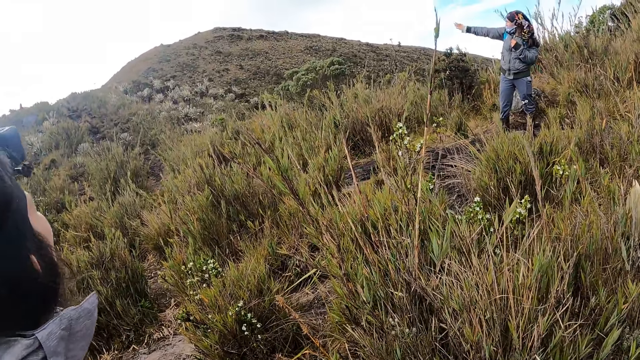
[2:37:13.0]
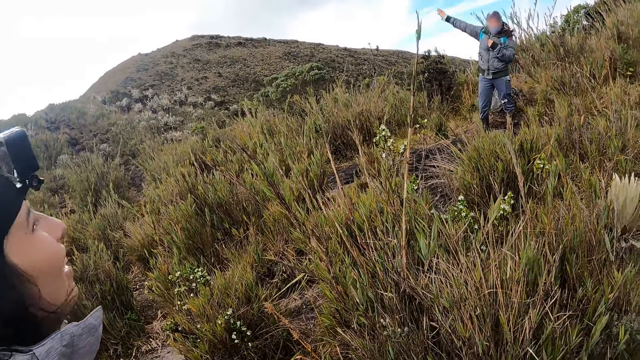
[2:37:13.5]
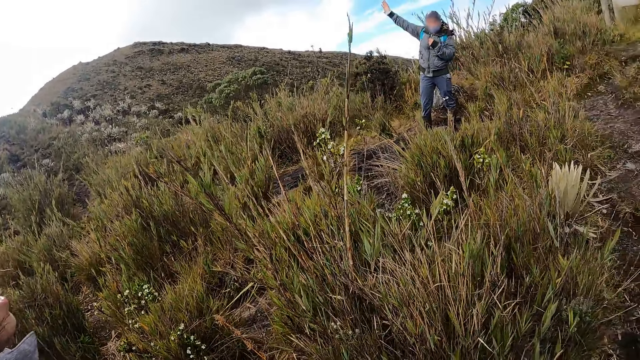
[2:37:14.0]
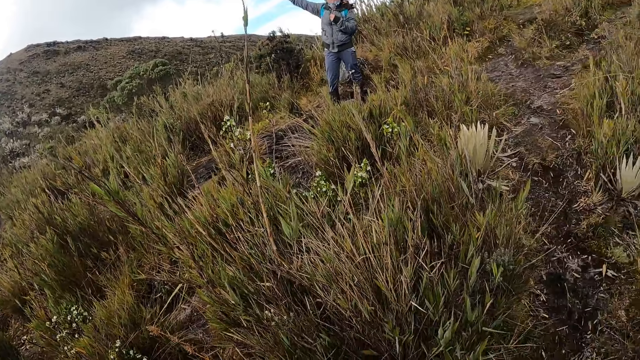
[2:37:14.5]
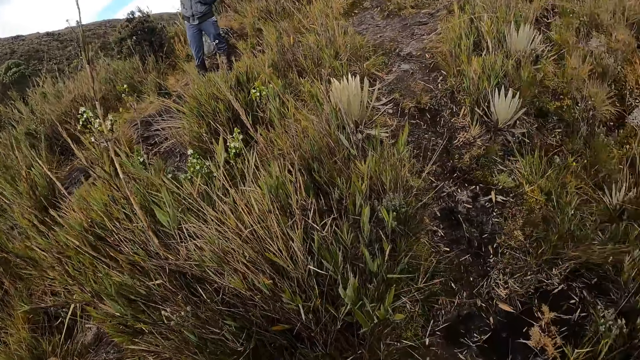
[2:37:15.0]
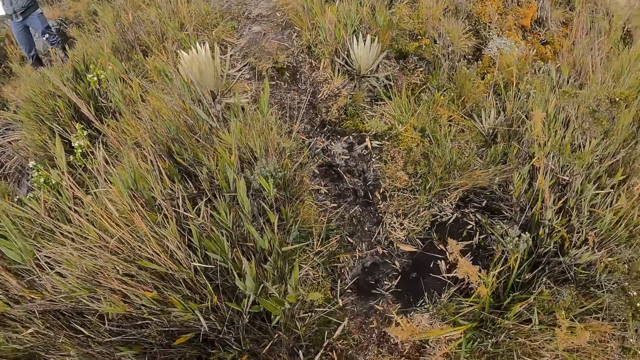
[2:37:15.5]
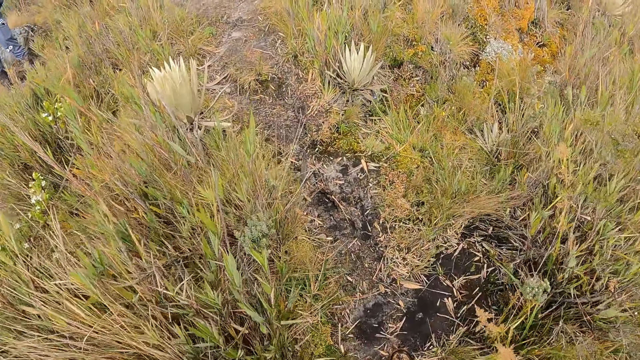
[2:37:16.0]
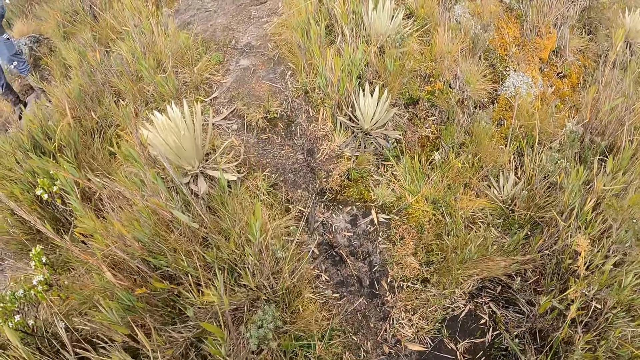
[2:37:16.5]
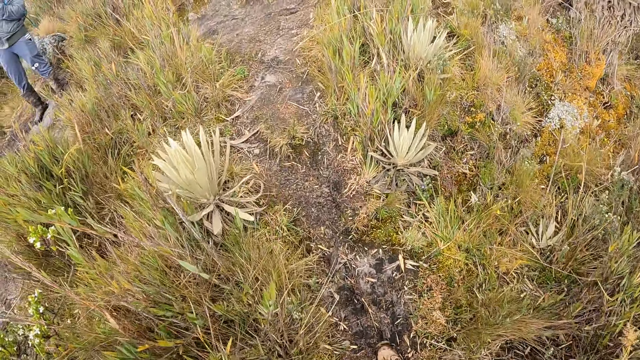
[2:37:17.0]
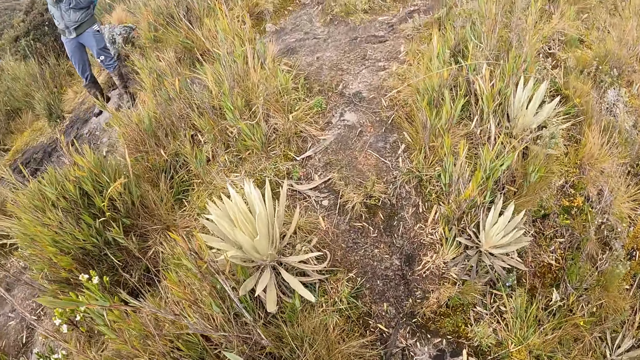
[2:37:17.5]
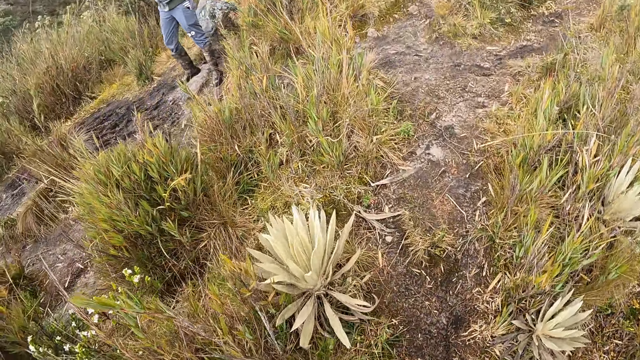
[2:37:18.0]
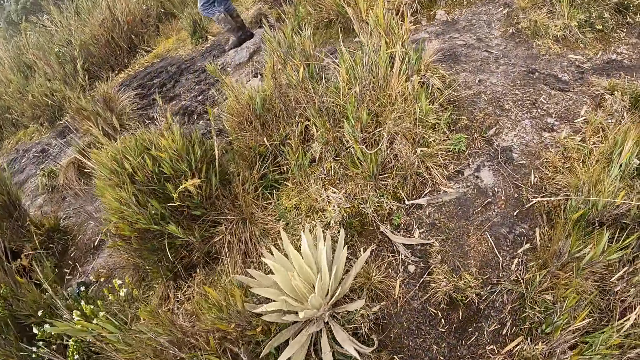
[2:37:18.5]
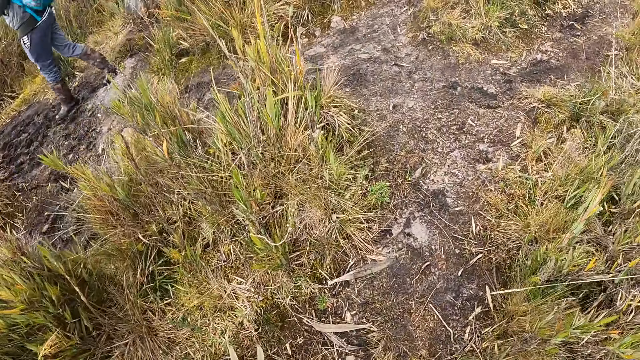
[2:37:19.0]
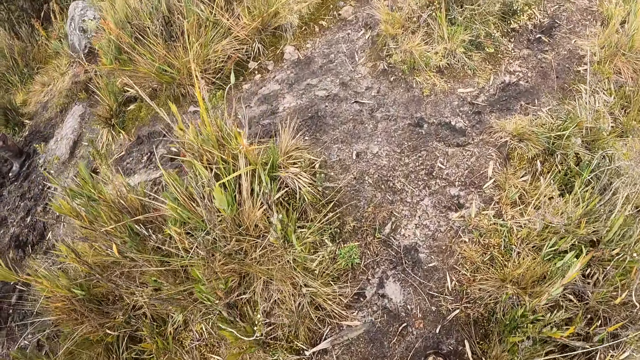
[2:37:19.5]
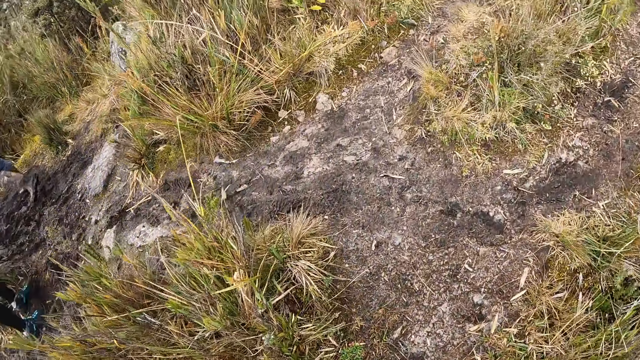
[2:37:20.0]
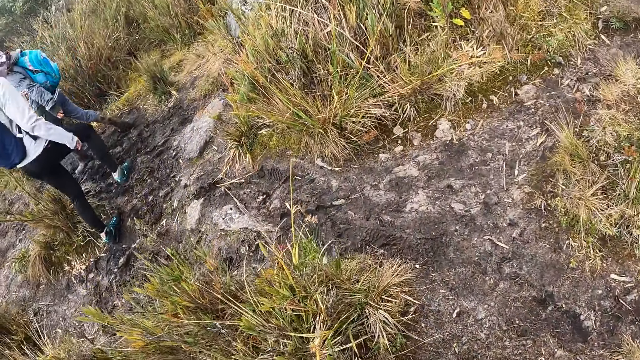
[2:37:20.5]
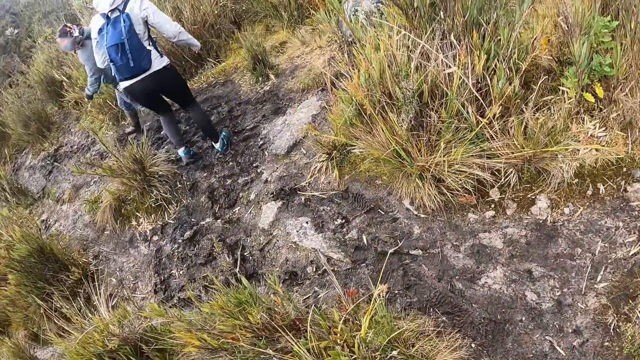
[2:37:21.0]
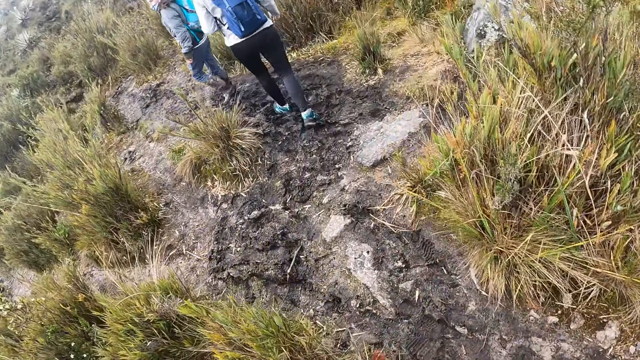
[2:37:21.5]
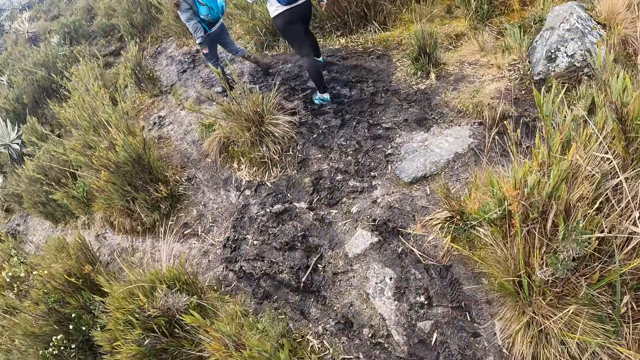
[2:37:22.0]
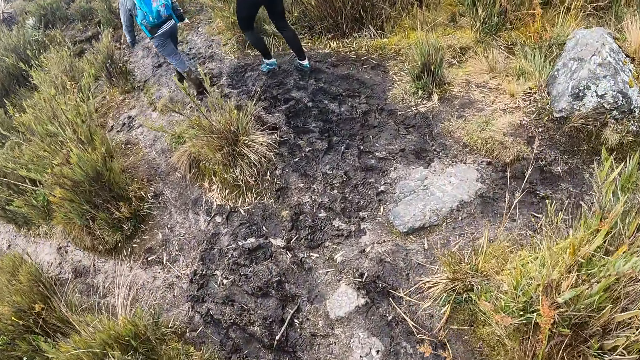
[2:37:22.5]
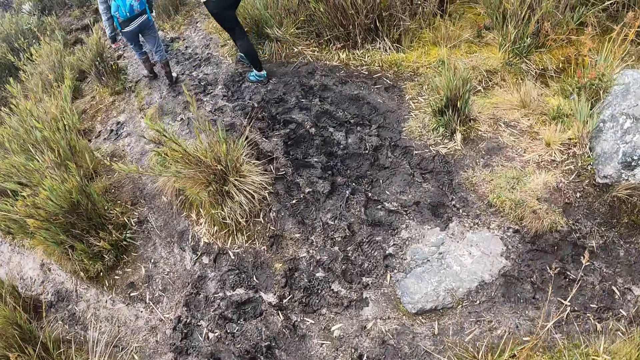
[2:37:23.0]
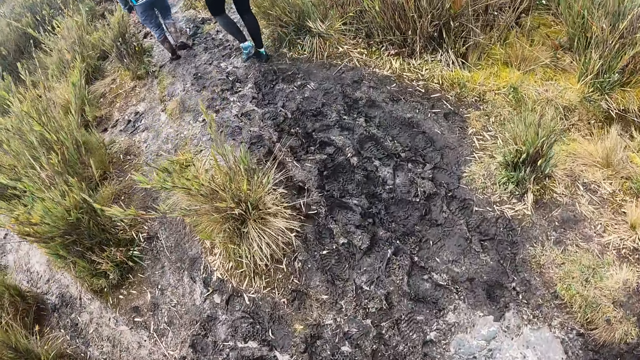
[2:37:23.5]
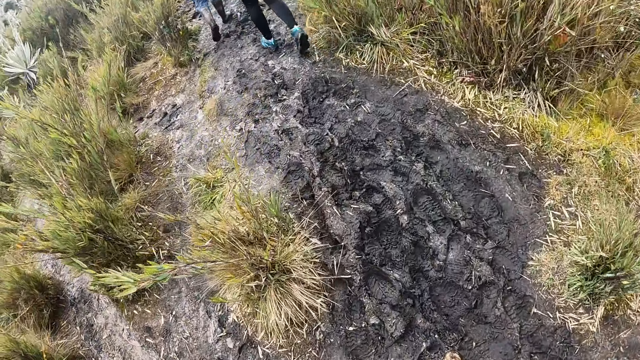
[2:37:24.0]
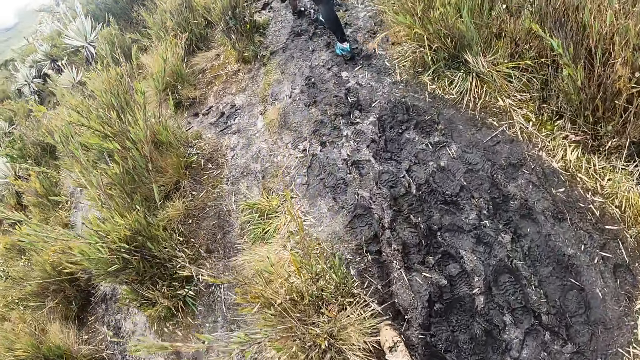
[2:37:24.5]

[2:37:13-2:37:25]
The camera wearer hikes in the mountains with the group of people.

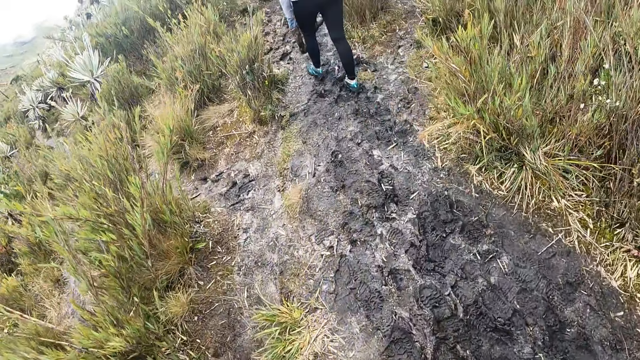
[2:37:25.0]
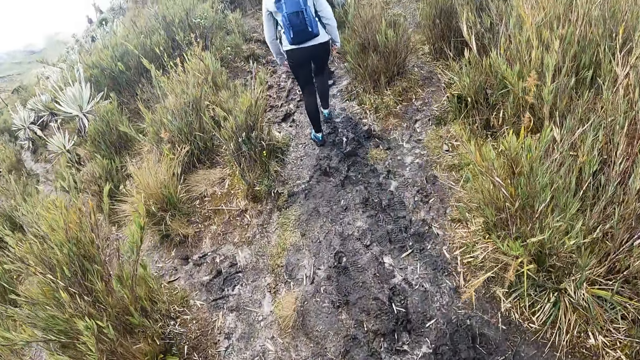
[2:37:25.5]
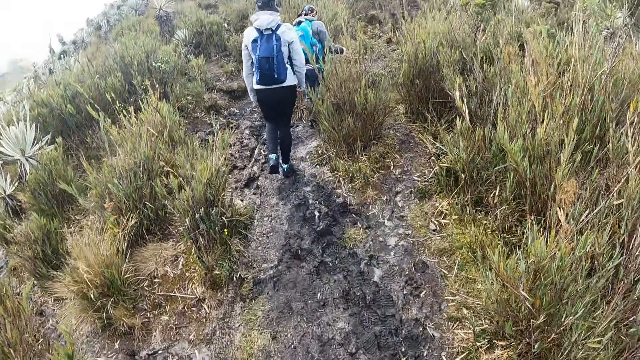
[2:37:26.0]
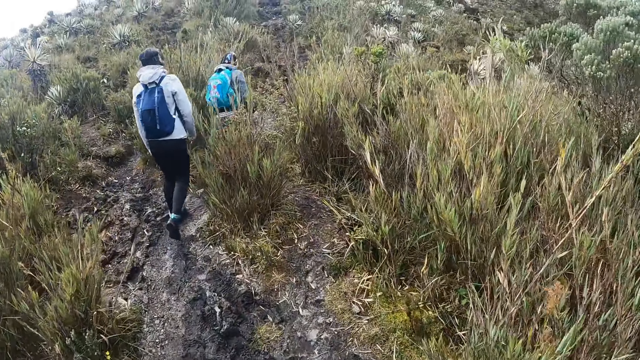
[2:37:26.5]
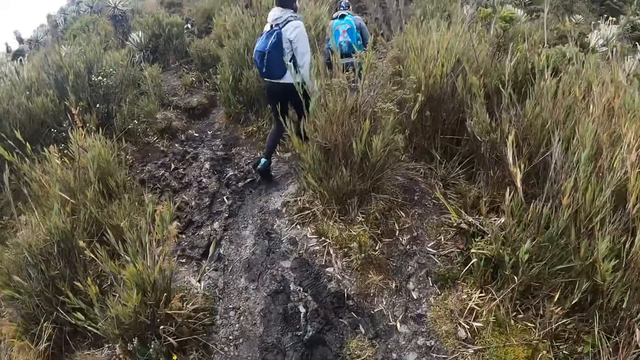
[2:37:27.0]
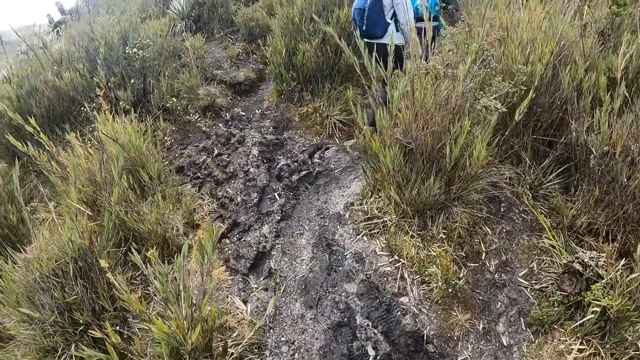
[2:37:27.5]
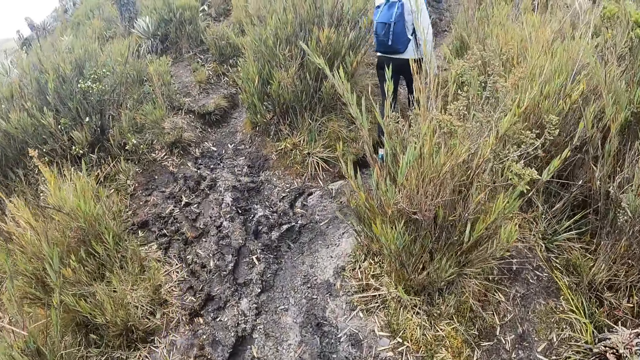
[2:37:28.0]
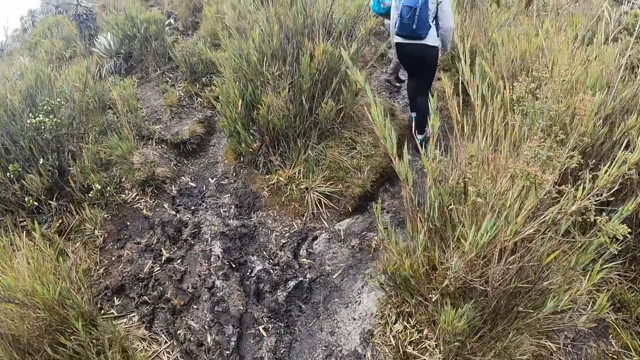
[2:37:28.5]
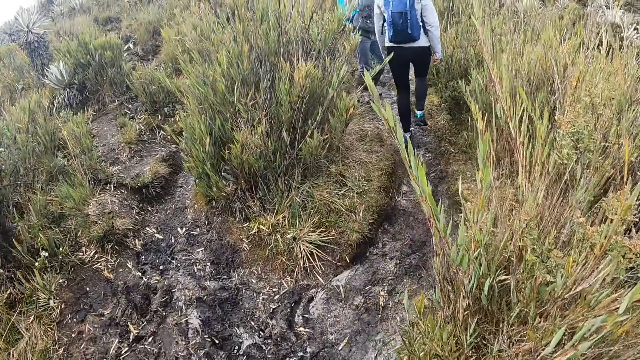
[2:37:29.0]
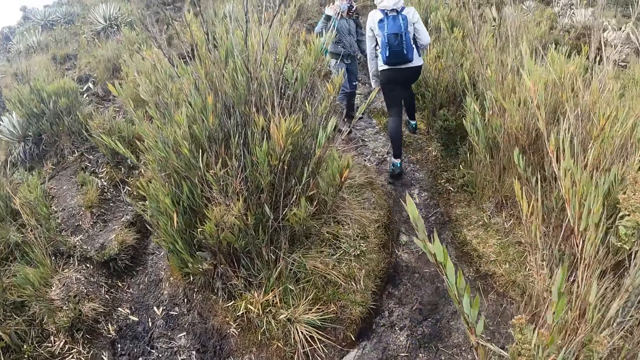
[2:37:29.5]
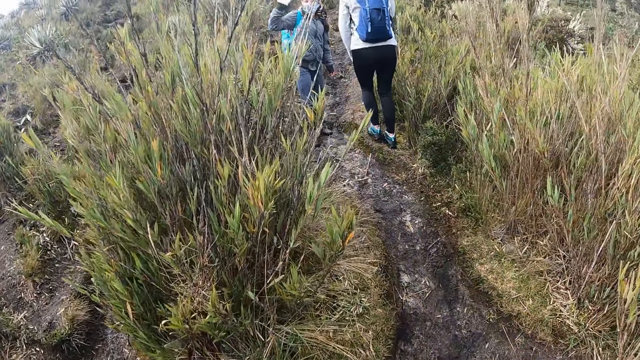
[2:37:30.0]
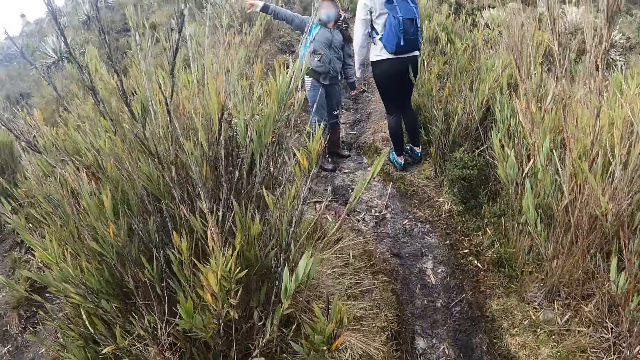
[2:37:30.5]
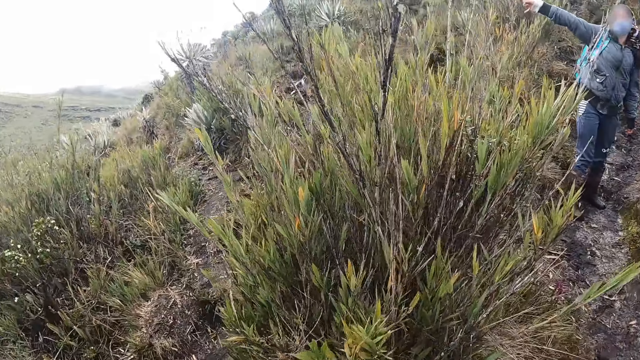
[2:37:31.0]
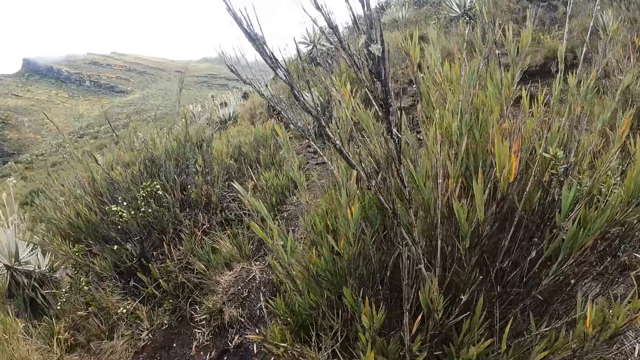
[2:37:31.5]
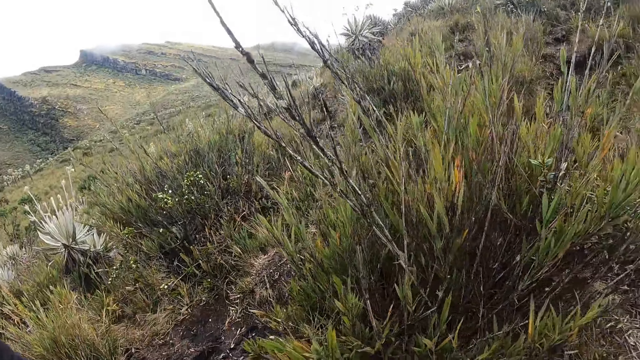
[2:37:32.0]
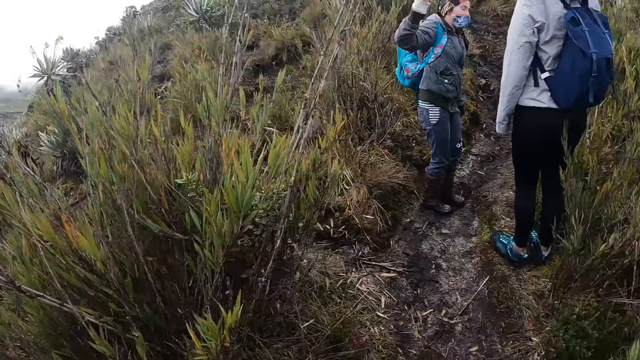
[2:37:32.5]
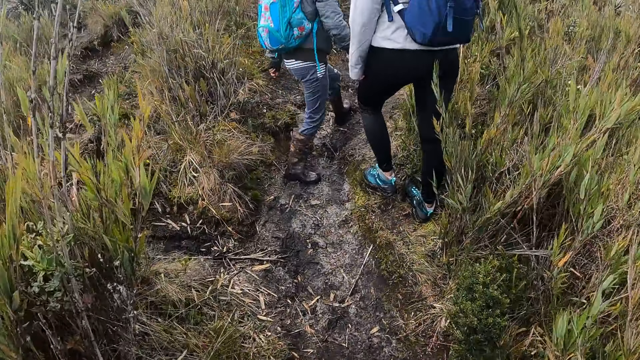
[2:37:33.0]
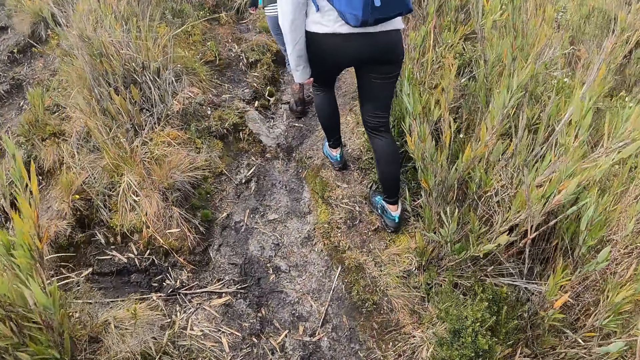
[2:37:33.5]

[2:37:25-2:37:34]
The woman speaks with gestures and points at the mountains with her right hand. The camera wearer looks at the mountains. They turn. They hike in the mountains with the group of people.
